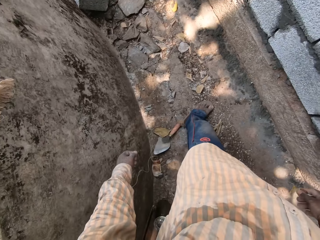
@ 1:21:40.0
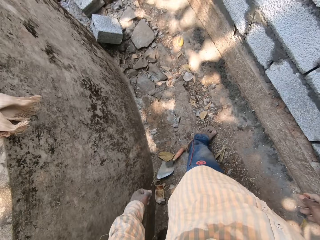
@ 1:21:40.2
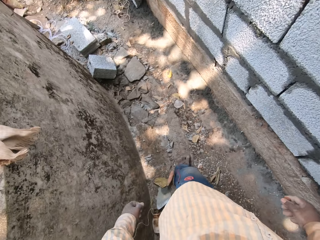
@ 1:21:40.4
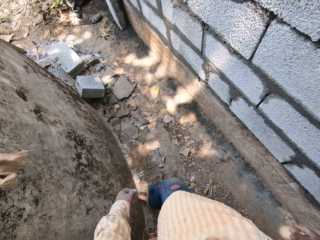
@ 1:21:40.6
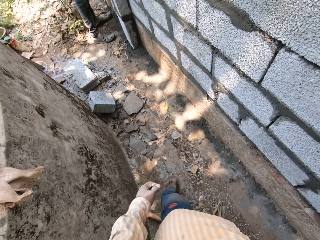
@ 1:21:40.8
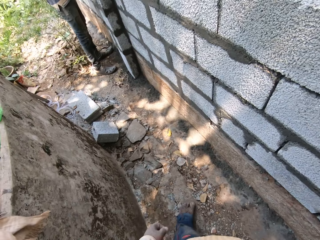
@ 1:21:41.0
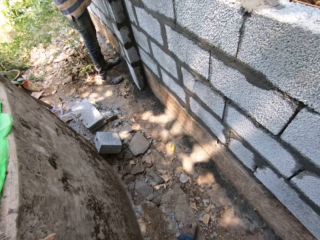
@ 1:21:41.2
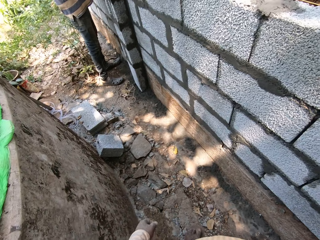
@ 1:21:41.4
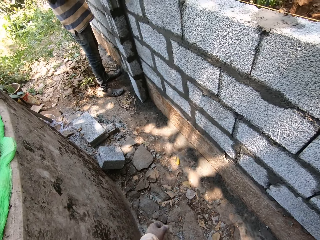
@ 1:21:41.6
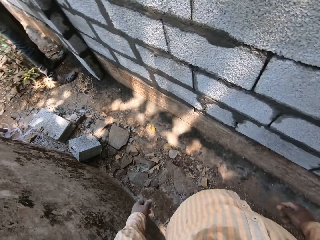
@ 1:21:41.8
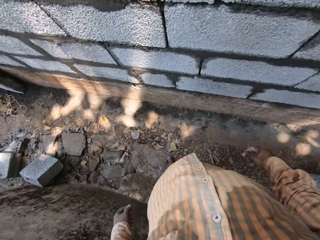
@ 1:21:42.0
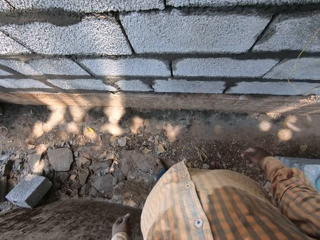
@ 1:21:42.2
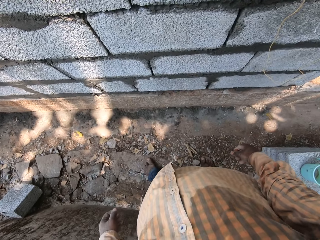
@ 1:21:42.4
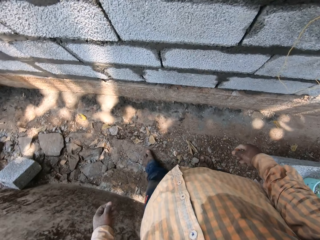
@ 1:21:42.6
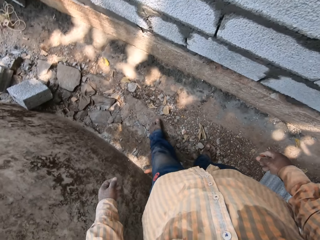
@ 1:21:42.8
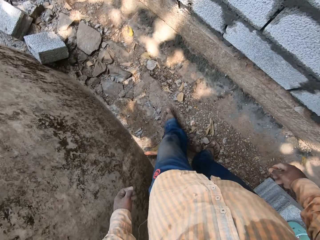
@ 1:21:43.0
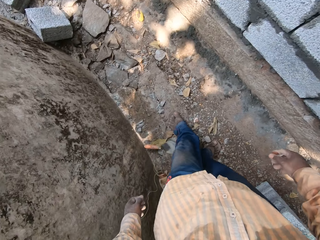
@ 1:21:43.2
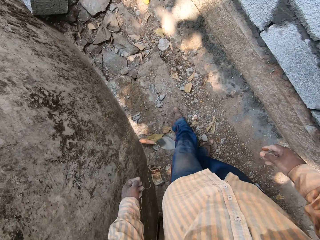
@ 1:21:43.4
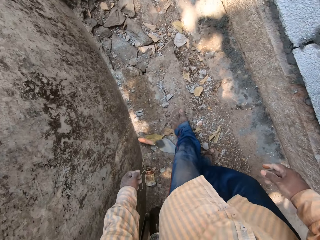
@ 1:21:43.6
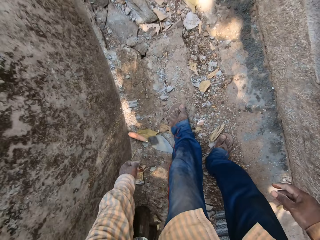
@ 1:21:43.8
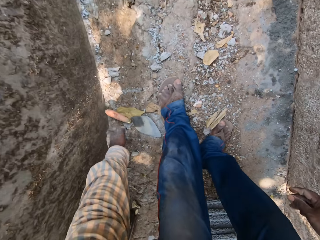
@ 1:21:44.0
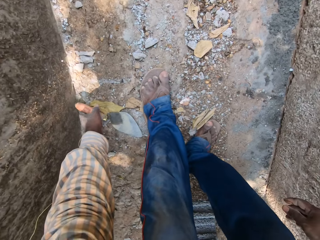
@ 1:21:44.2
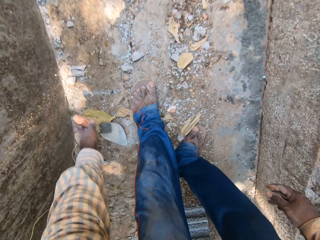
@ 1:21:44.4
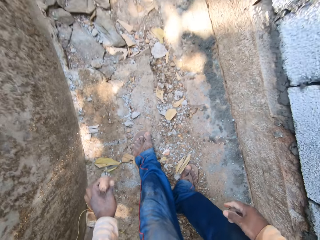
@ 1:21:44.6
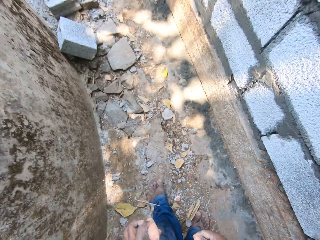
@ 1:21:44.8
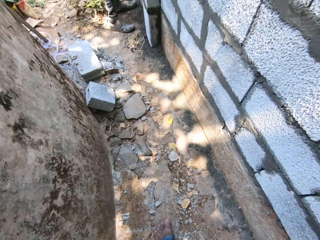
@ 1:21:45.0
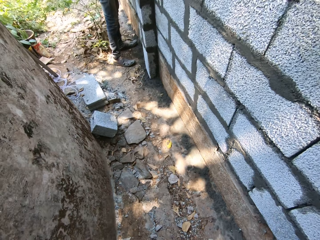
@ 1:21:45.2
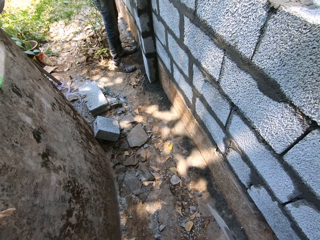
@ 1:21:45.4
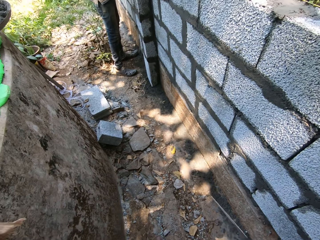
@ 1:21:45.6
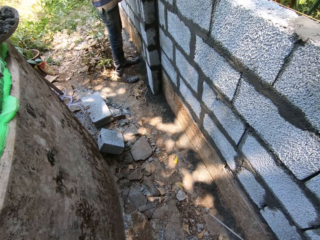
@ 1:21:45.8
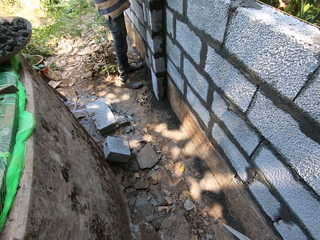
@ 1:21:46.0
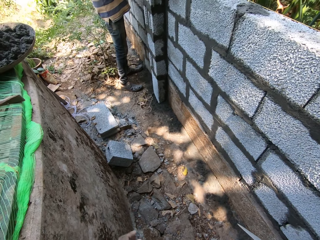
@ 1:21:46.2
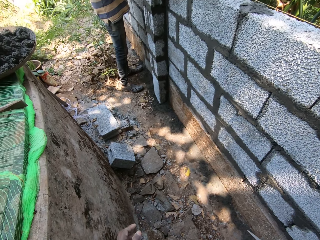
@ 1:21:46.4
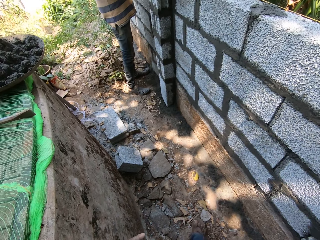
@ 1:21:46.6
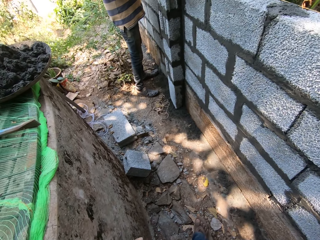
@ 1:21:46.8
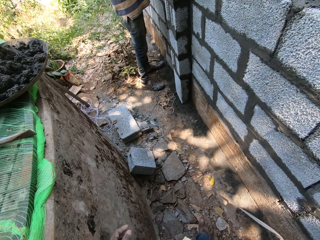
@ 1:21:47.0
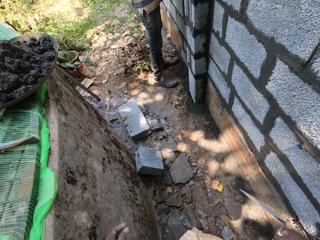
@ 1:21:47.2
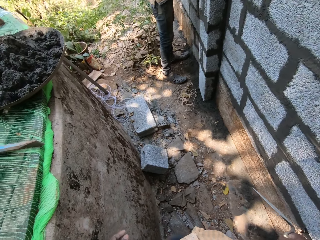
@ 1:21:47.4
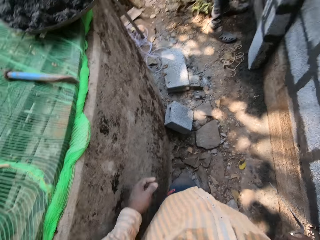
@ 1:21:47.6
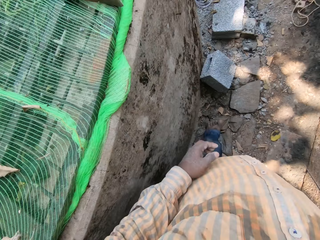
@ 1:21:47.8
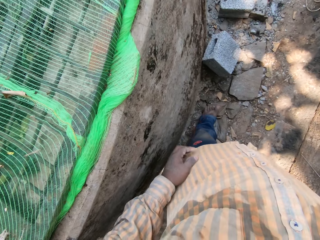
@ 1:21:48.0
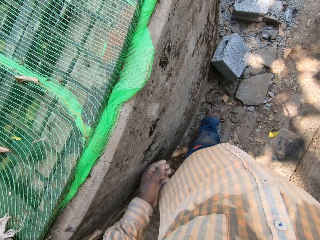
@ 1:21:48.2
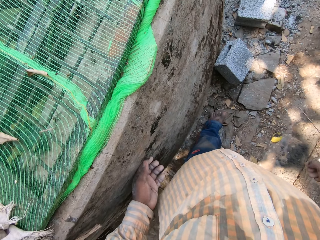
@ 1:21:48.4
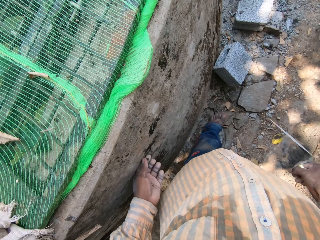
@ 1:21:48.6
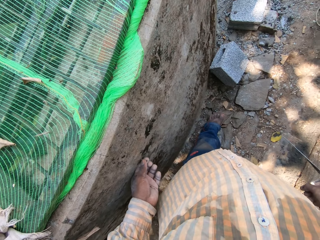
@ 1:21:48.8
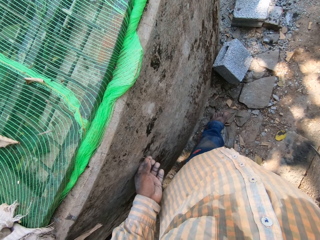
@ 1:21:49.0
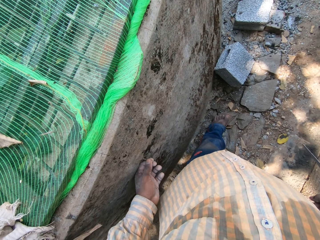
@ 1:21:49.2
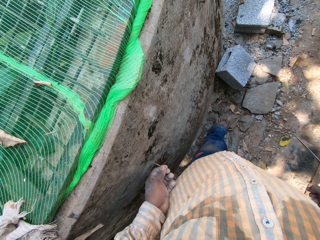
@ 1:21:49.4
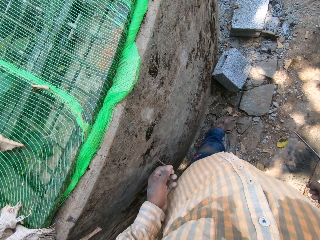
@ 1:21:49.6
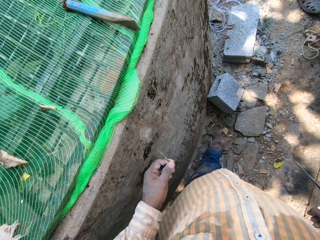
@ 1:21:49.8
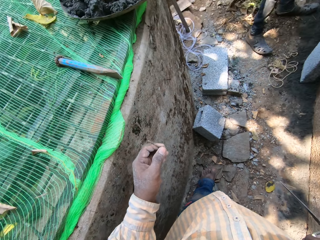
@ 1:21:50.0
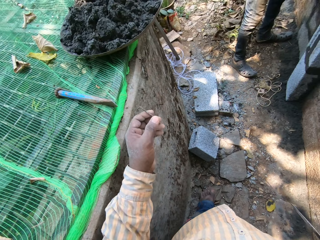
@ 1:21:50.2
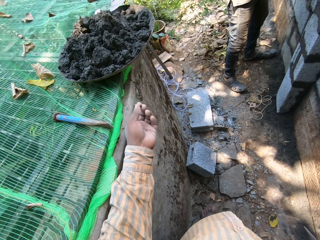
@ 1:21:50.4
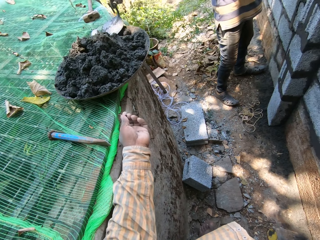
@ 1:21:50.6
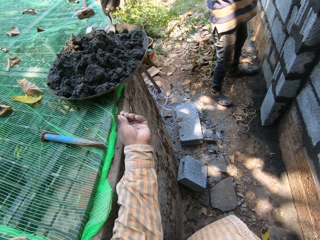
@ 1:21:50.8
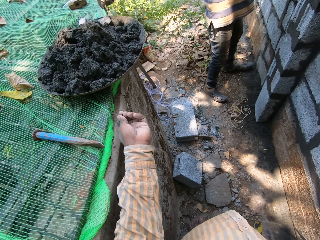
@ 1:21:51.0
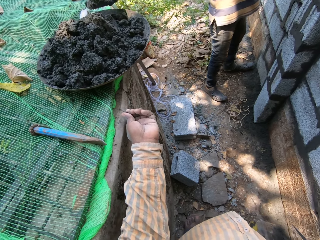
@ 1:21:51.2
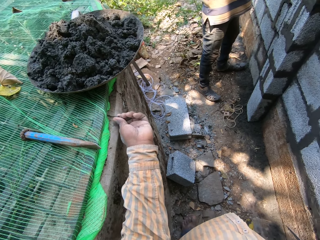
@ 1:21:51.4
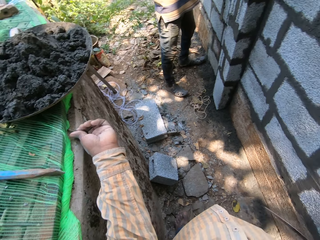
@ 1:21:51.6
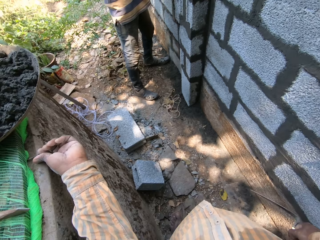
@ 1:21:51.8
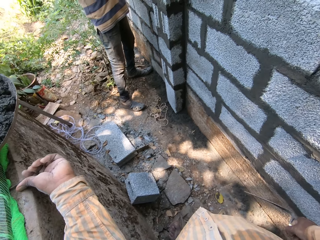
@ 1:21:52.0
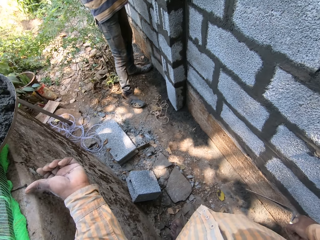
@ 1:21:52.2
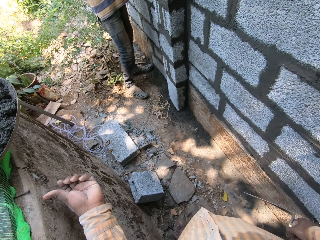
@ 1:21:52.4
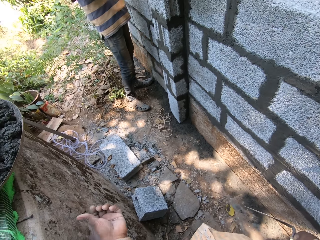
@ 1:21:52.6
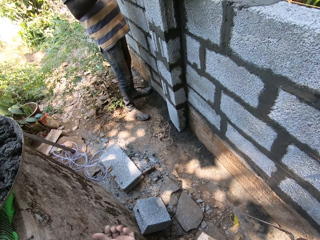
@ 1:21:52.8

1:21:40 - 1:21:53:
The camera wearer adjusts a trowel on the ground with his left leg. He picks up the trowel from the ground with his left hand. He stands on the ground. He holds the trowel with his right hand. He removes a nail from the concrete wall with his left hand. He drops the nail on the concrete wall with his left hand. The man scoops mortar from the mortar pan with the trowel in his right hand.

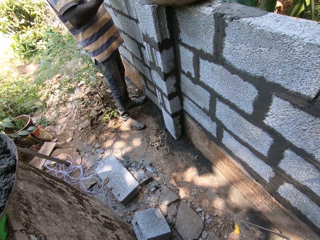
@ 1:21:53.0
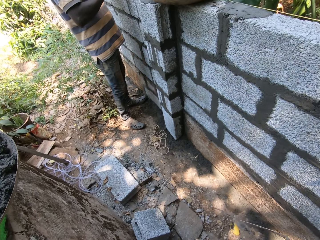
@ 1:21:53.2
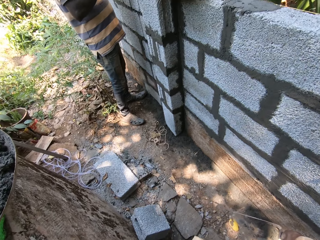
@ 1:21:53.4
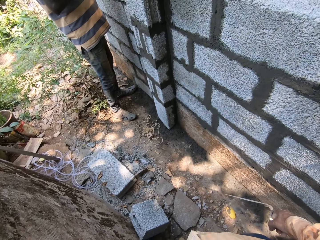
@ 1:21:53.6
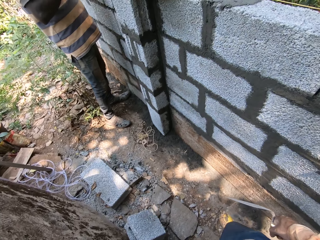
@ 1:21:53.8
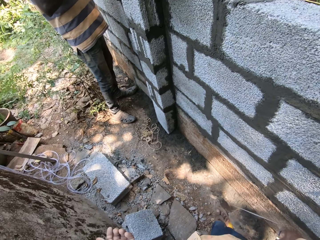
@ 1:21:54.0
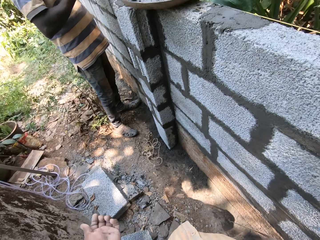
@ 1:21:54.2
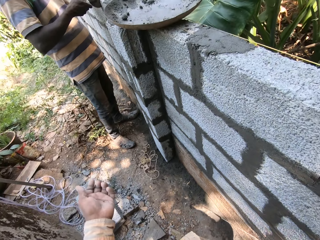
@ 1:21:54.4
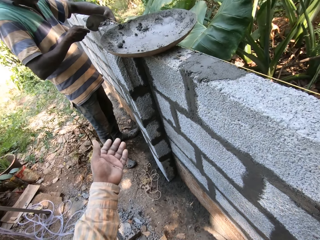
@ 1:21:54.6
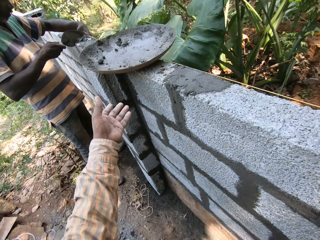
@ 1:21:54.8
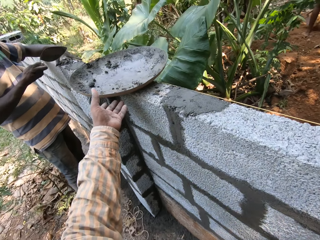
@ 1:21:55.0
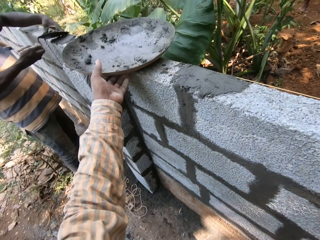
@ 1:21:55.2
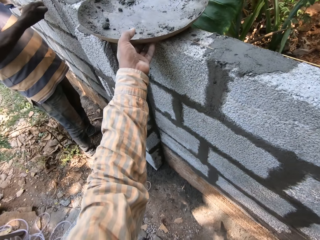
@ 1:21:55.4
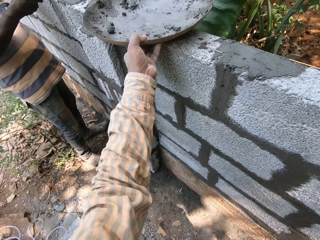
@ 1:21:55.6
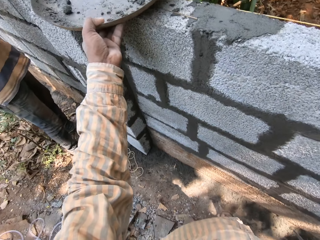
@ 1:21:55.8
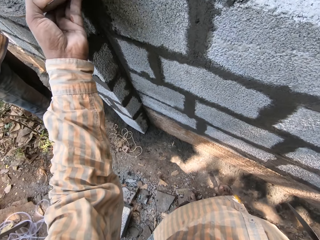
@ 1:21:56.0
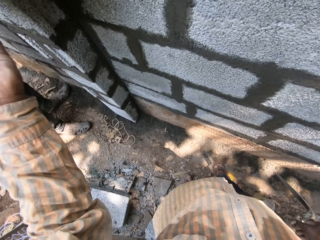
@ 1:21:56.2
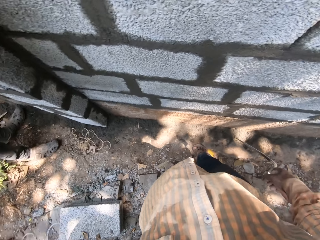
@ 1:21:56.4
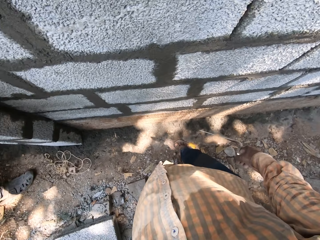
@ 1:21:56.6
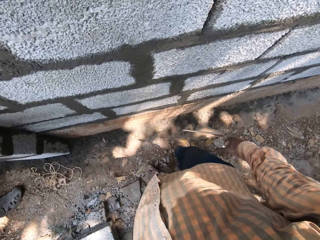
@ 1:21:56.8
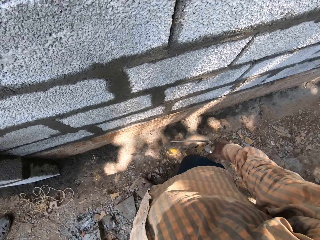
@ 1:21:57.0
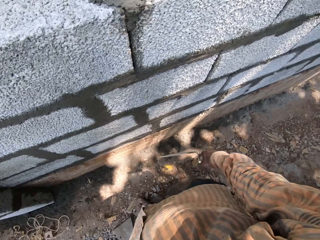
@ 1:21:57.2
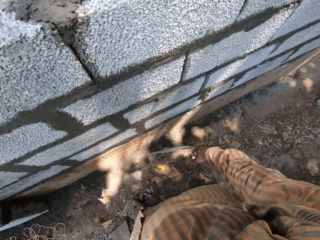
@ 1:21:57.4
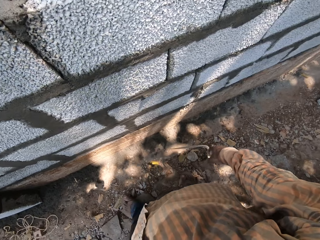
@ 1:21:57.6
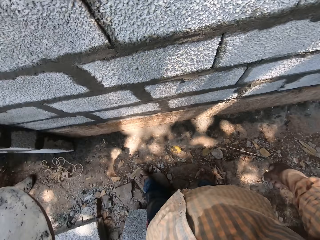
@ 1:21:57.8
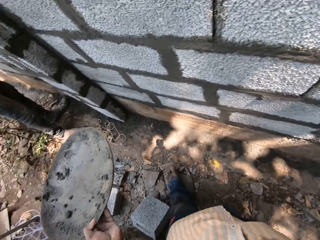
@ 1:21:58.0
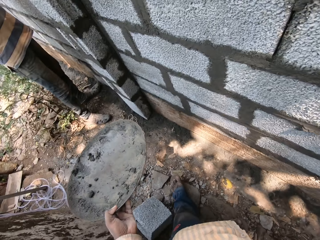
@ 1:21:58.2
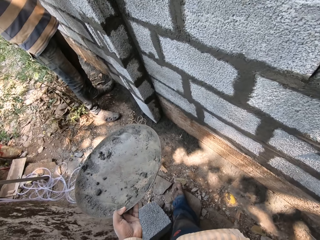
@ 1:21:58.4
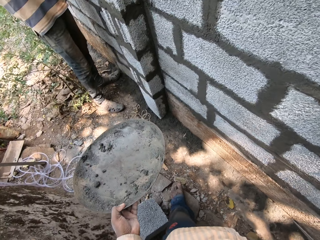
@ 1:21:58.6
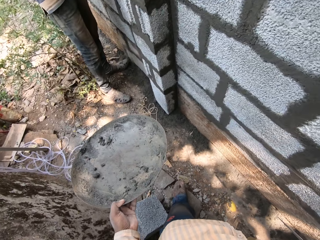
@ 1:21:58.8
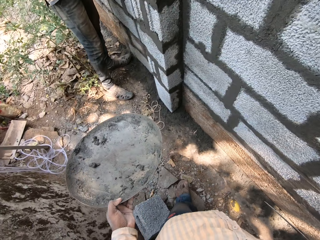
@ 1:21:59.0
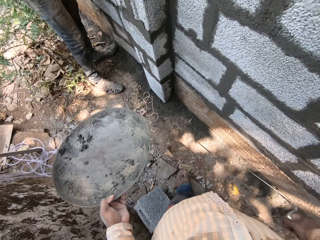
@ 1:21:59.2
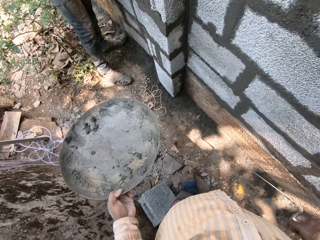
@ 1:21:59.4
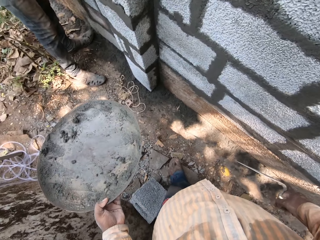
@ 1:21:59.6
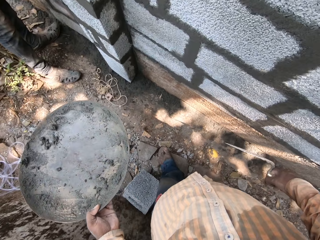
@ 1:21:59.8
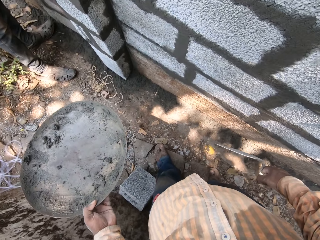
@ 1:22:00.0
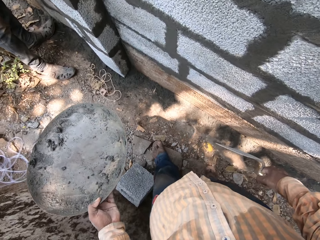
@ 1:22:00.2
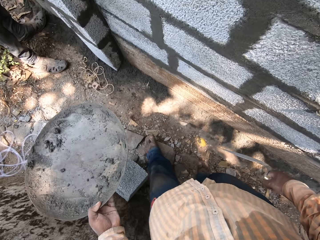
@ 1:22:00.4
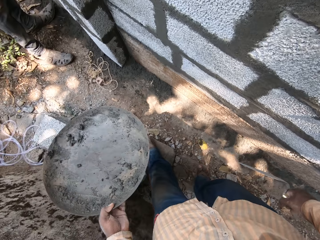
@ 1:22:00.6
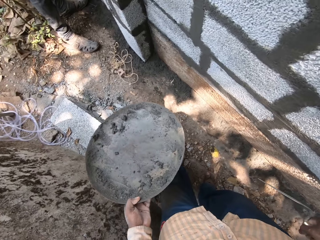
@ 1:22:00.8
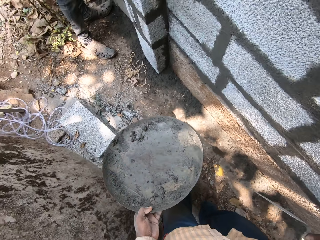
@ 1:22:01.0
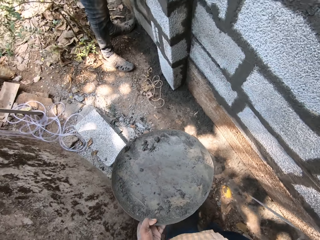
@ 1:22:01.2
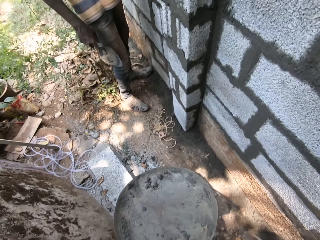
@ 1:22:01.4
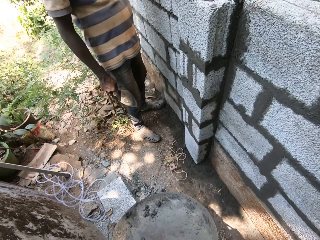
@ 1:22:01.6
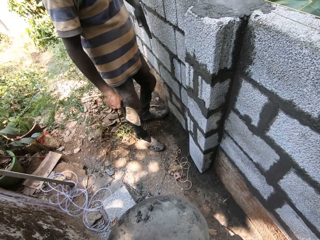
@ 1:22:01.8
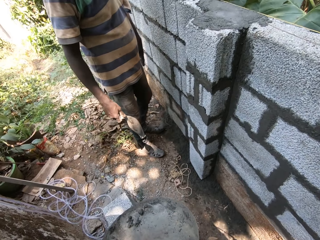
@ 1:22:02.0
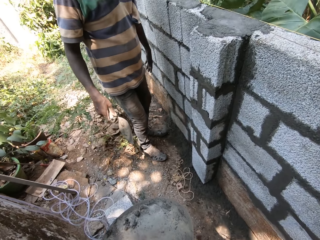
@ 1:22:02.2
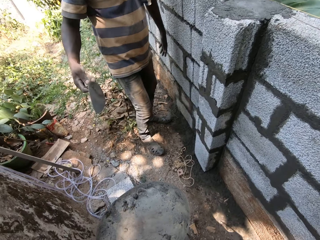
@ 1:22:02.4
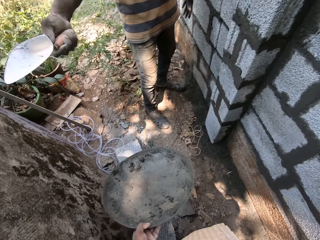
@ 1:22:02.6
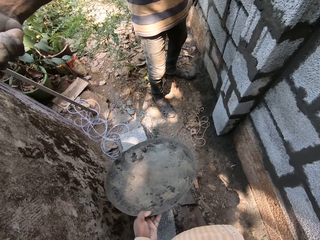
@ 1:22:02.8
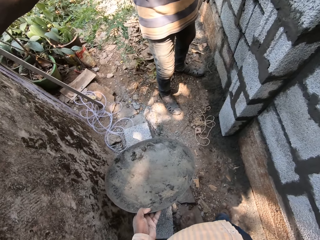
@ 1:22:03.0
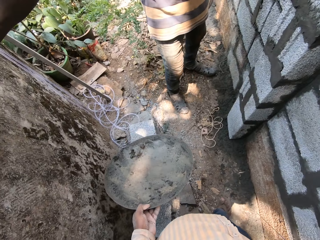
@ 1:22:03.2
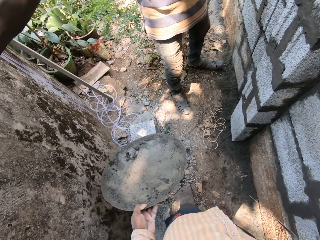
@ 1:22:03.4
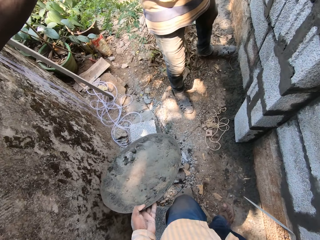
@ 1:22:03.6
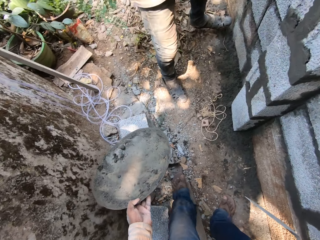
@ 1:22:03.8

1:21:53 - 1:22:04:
The camera wearer stands on the ground. The man plasters mortar on the wall with the trowel in his right hand. The camera wearer picks up a mortar pan from the wall with his left hand. He stands on the ground. He interacts with the man.
